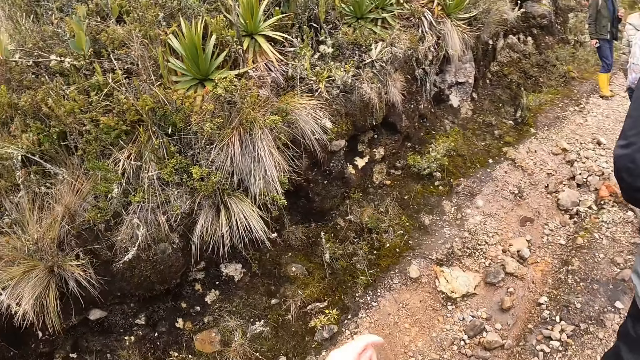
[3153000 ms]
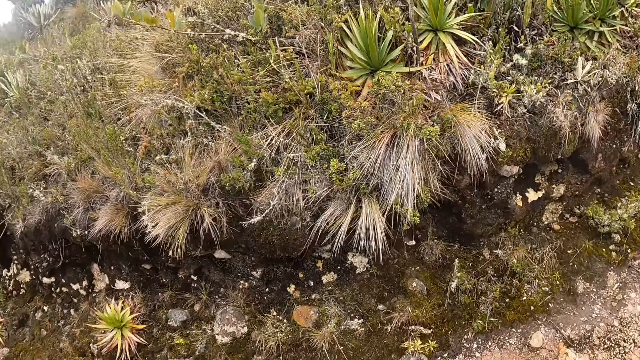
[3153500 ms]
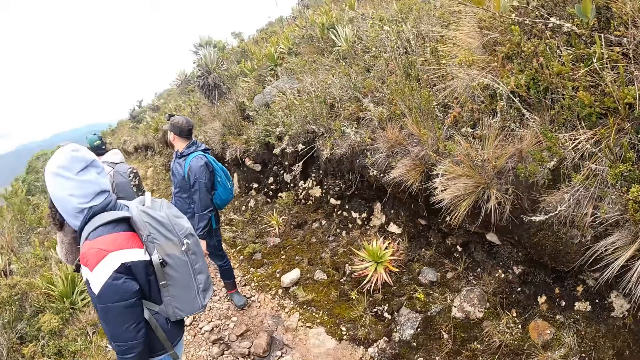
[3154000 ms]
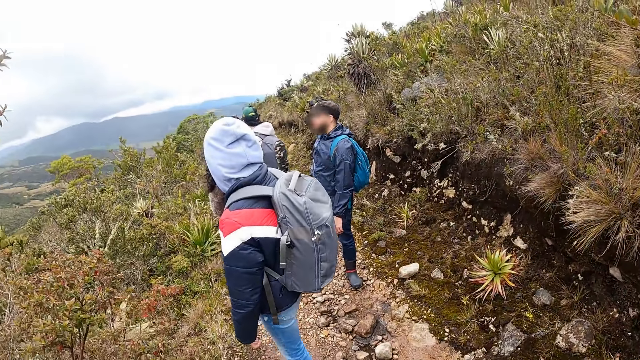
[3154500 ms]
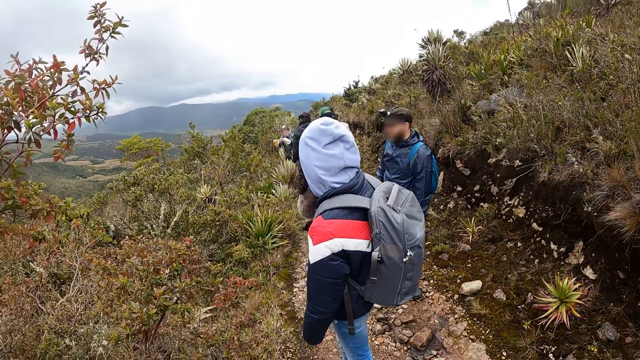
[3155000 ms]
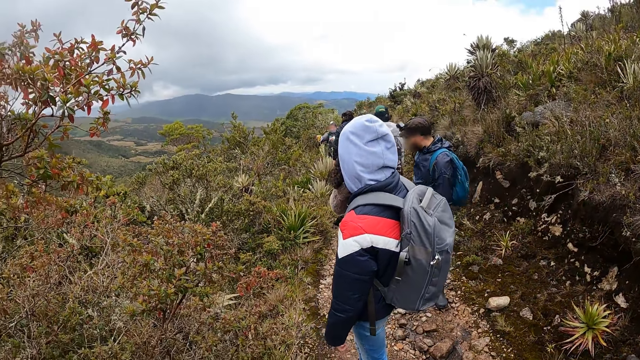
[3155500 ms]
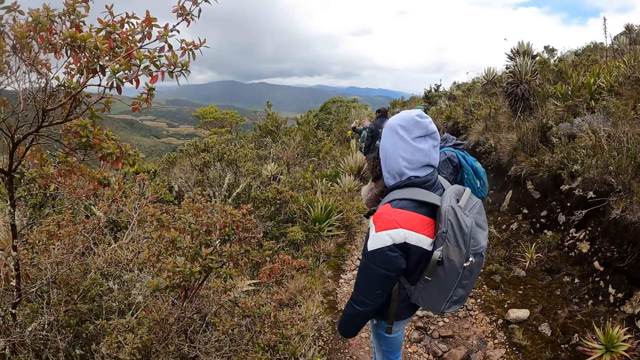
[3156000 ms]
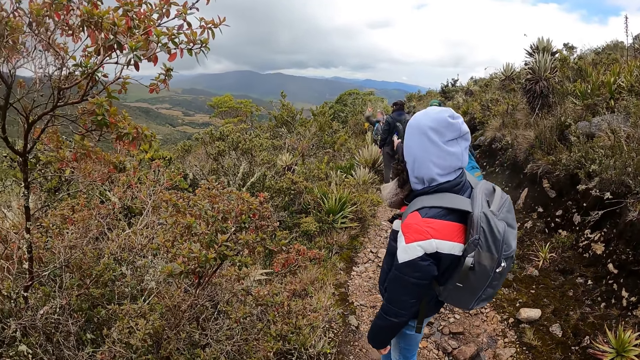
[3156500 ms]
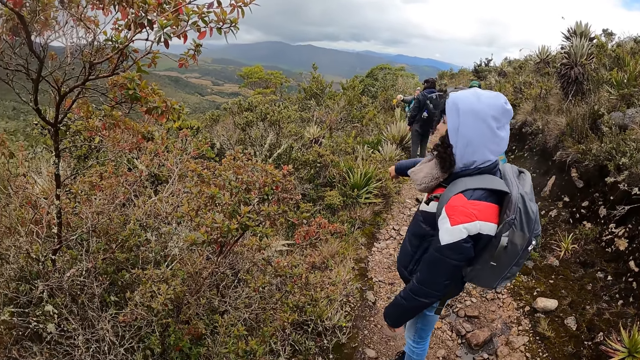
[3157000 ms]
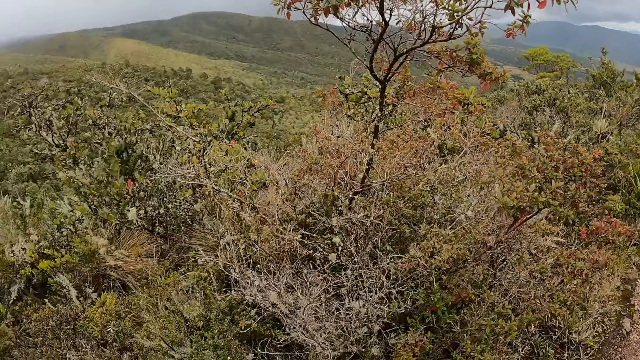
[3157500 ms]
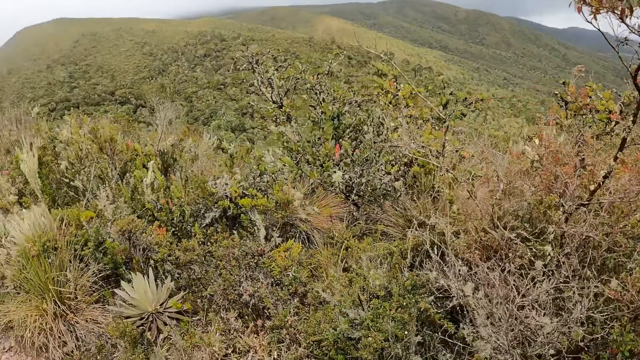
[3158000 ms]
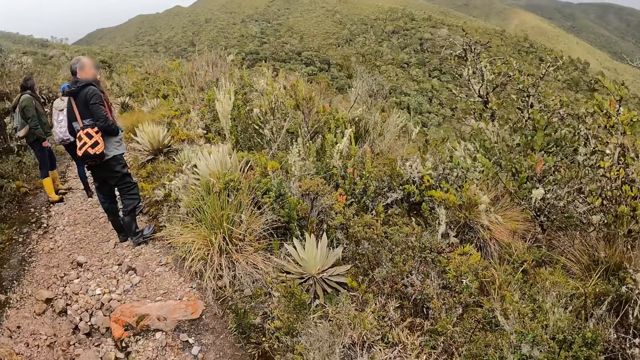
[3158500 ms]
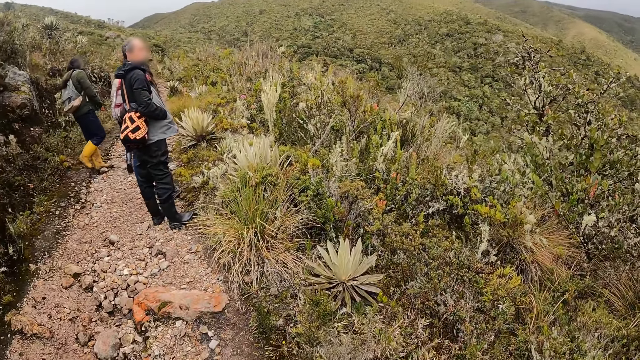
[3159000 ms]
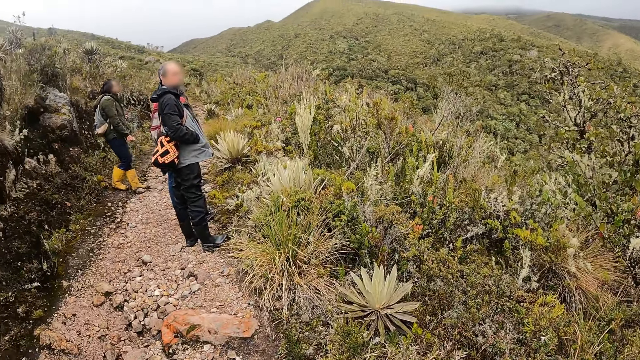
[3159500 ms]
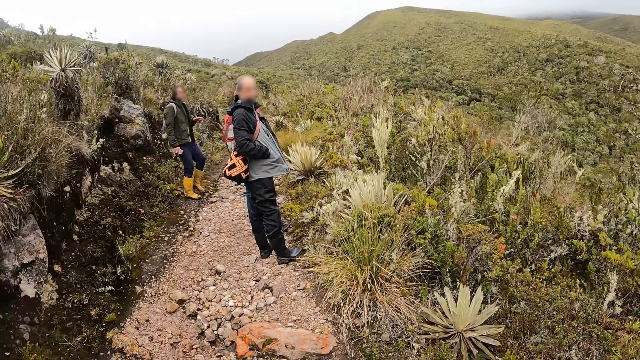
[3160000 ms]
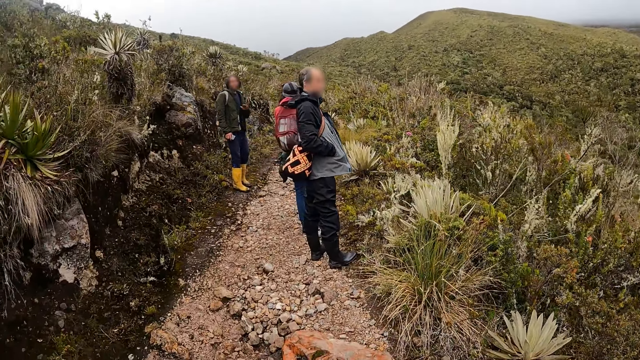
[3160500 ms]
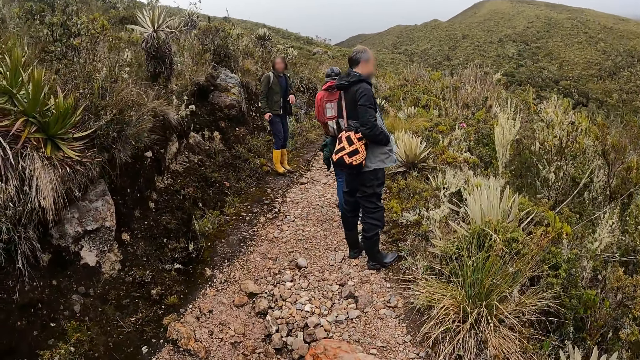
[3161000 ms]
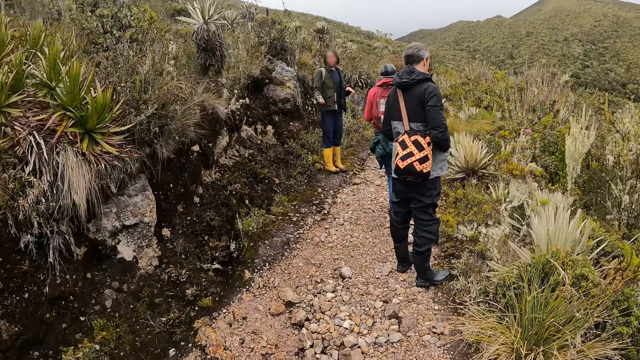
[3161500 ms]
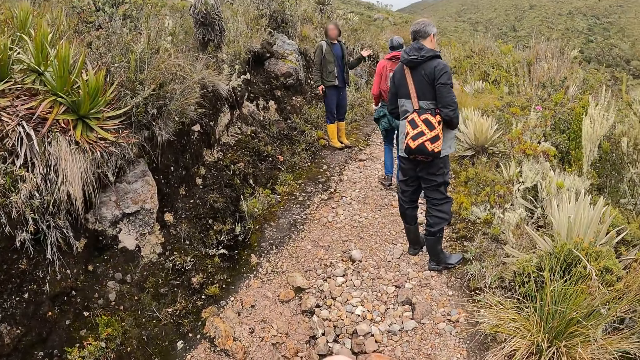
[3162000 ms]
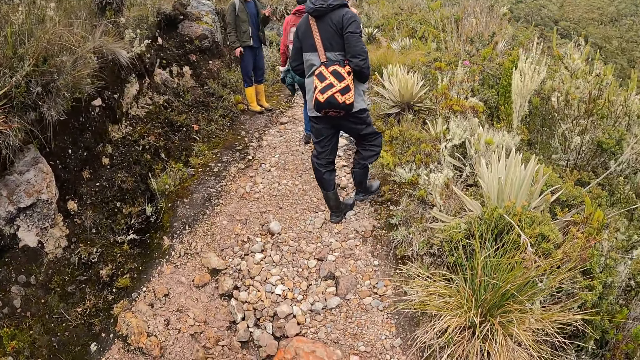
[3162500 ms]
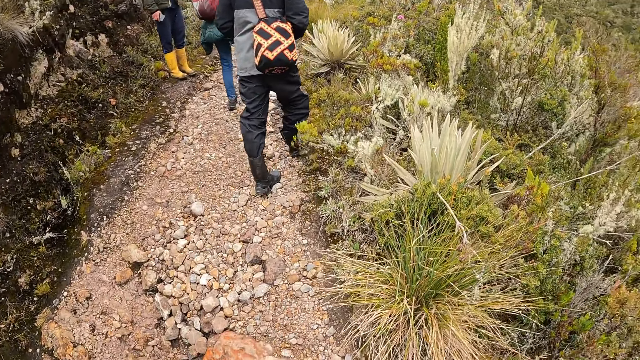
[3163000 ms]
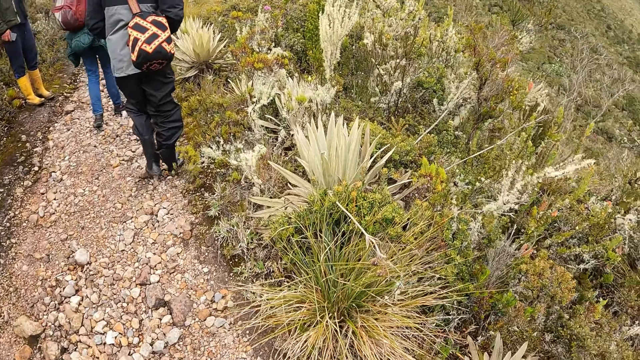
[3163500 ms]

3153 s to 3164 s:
The camera wearer looks around. A person looks around the mountain. Another person takes a view of the mountain. The camera wearer looks around.

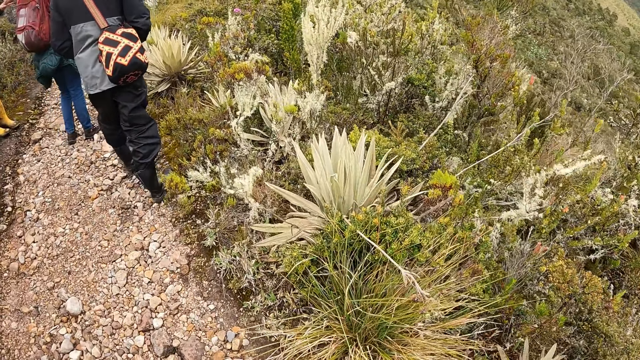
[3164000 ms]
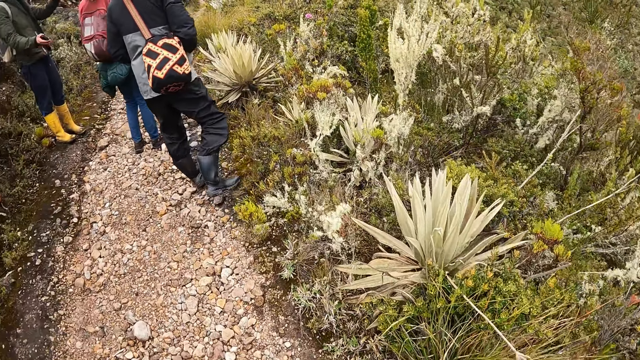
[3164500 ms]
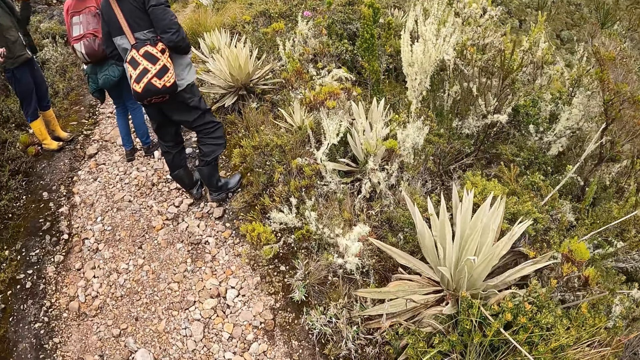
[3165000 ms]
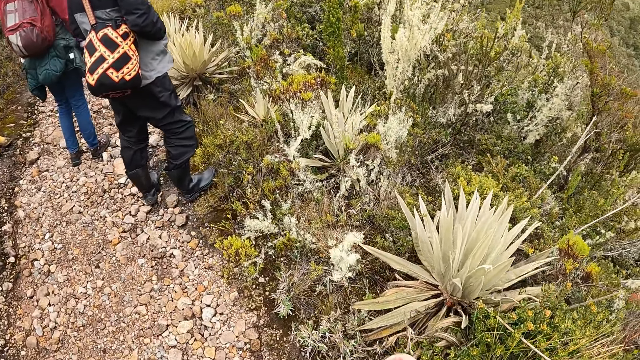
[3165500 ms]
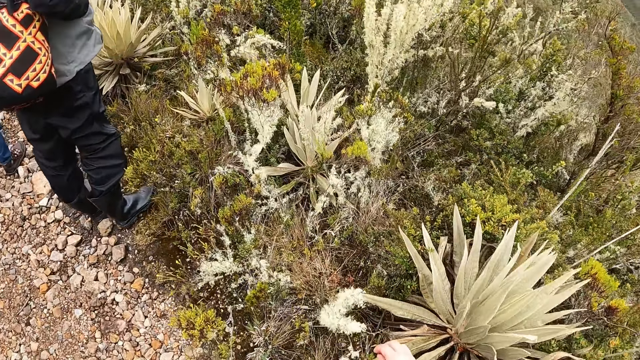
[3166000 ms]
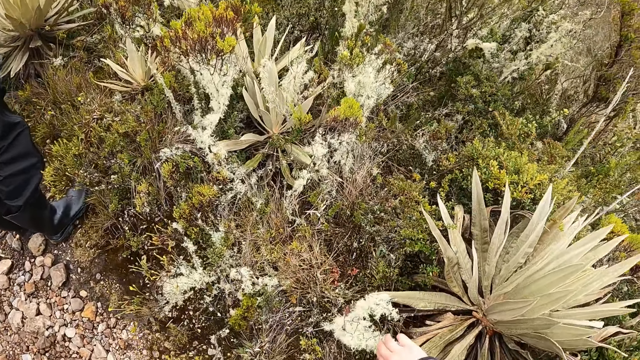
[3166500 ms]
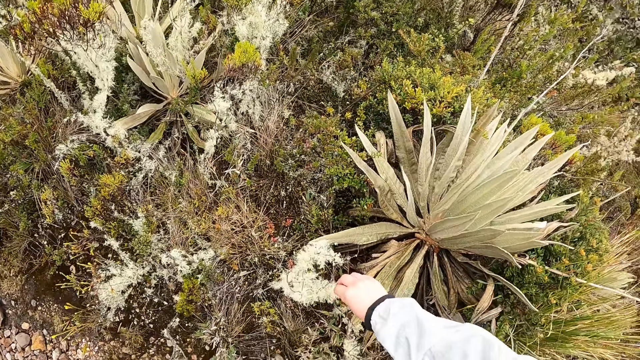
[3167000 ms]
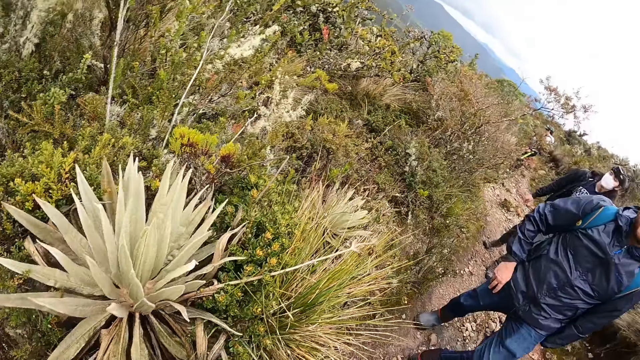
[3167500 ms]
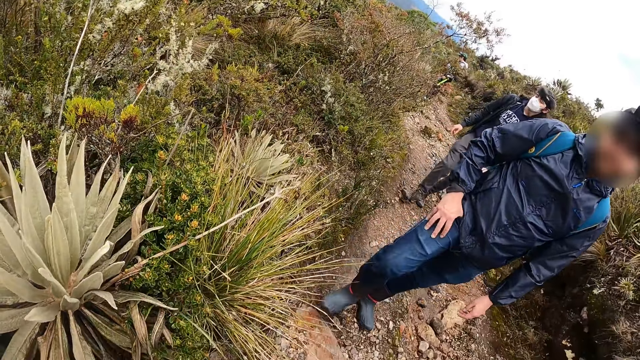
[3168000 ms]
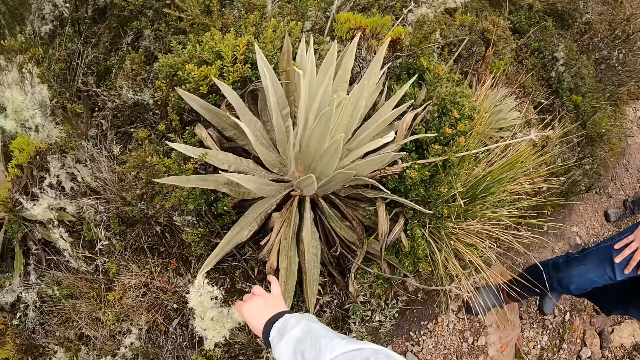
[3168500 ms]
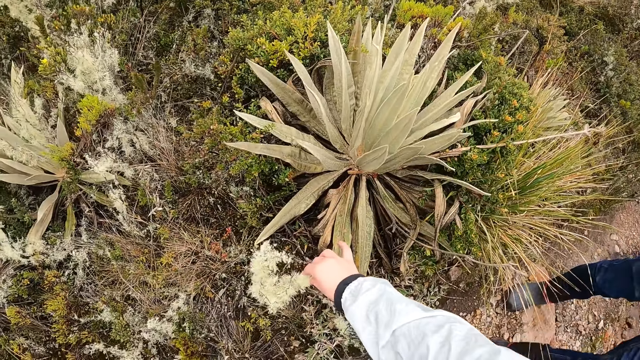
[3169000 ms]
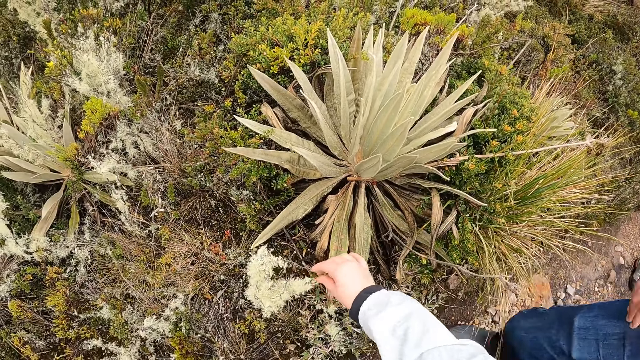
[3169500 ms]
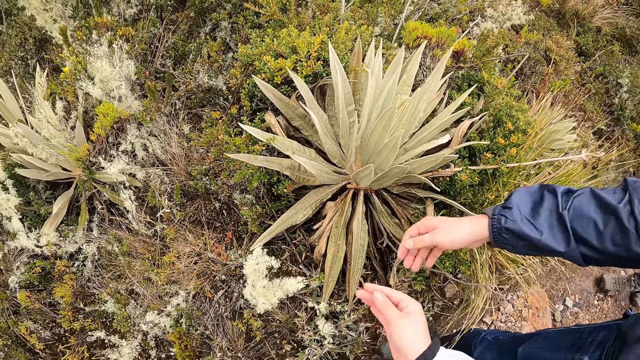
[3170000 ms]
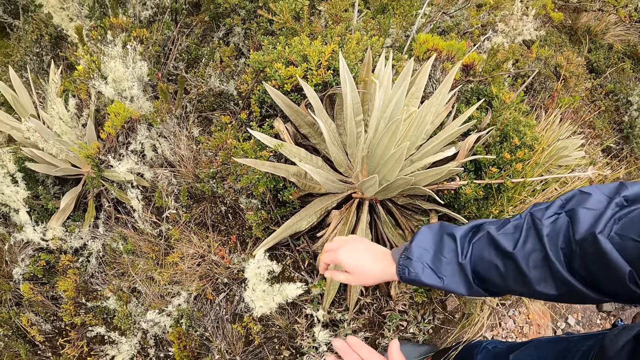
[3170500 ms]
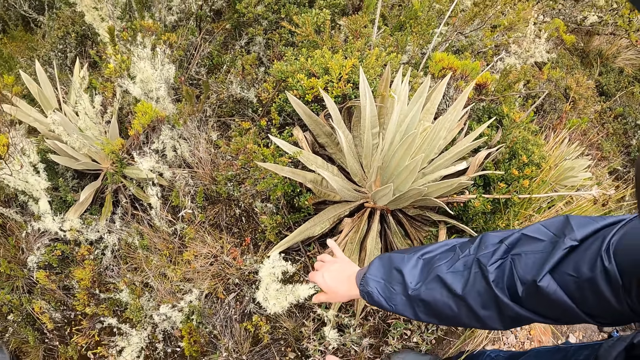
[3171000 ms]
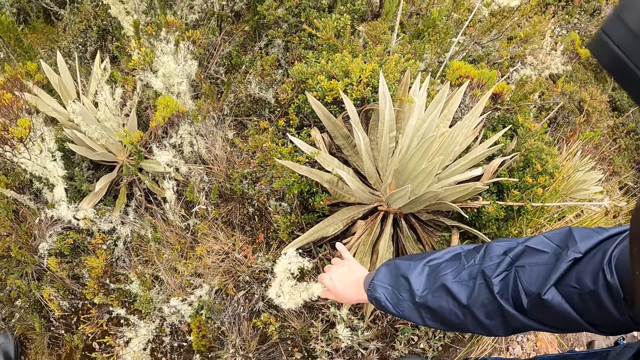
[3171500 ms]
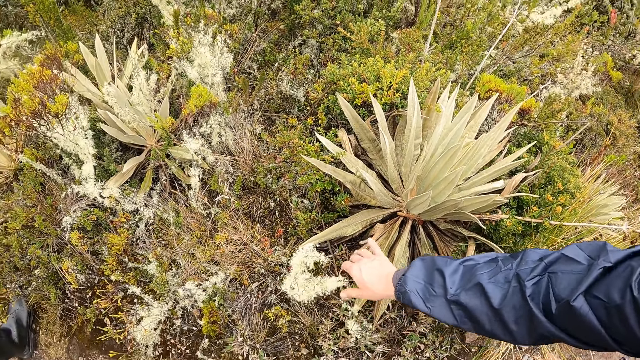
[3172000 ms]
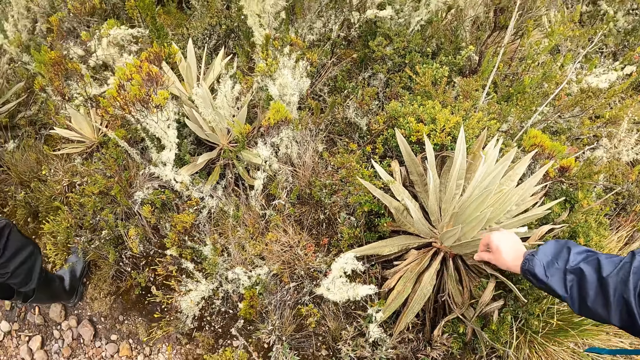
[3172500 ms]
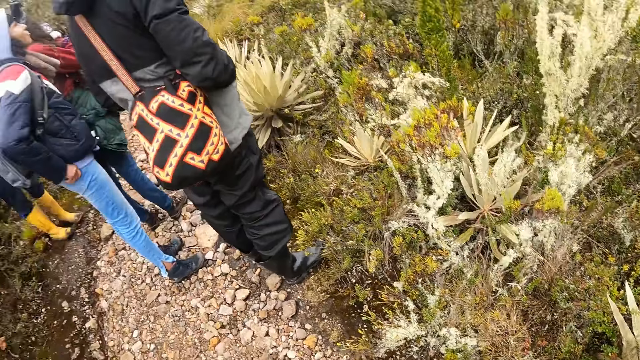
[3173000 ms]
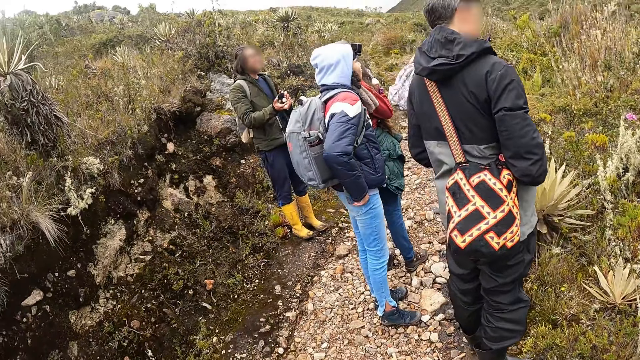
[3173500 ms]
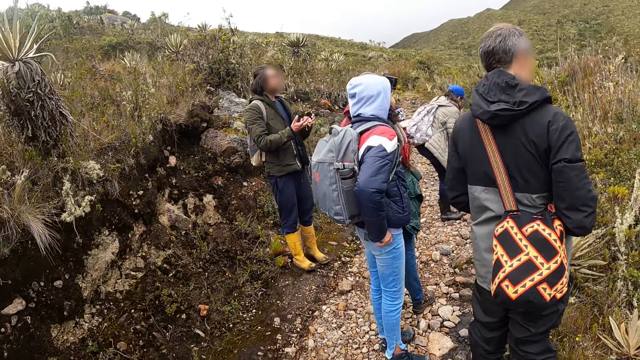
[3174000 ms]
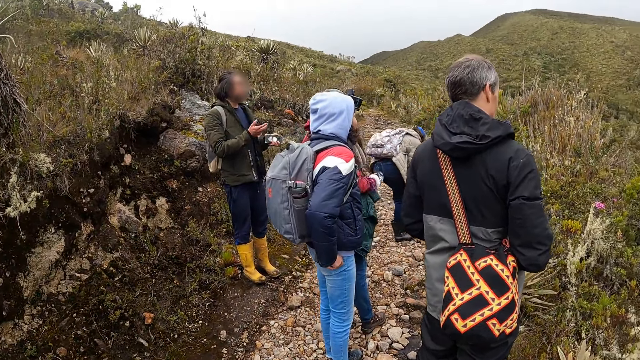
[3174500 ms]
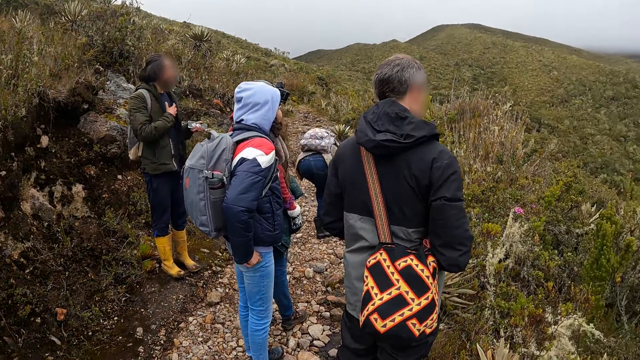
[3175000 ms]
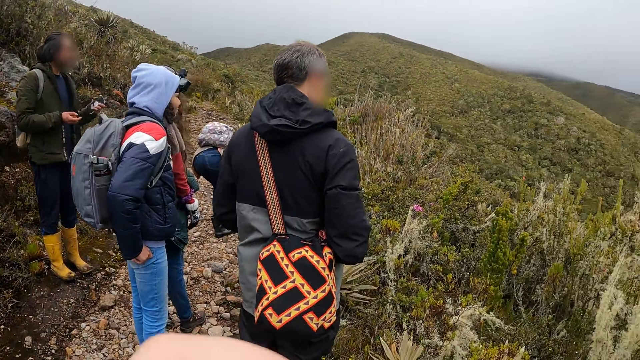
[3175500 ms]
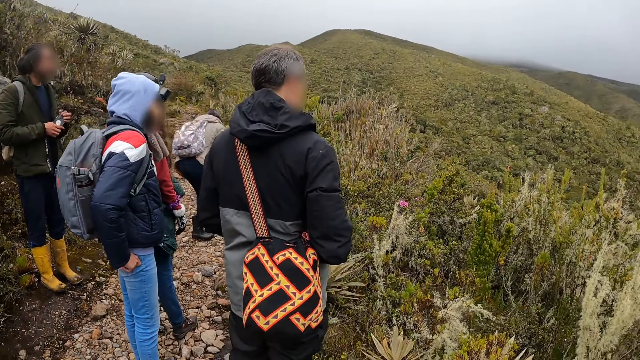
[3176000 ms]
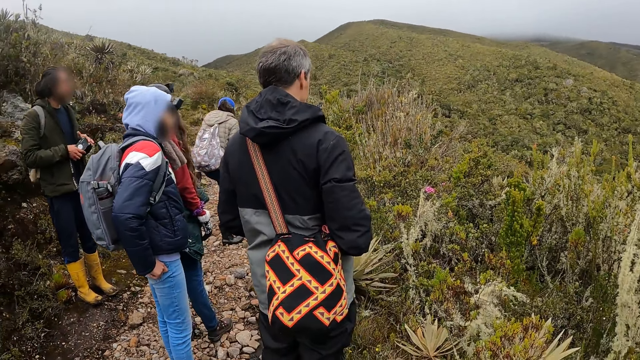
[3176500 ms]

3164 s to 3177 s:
The camera wearer takes a view around the mountain. She touches a flower with her right hand. She looks around. A man touches the flower with his right hand. The camera wearer looks around.
